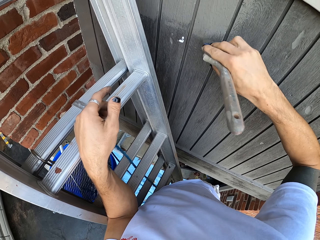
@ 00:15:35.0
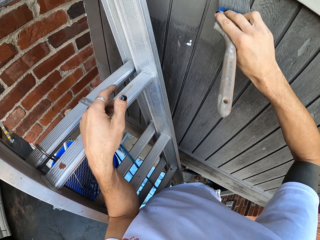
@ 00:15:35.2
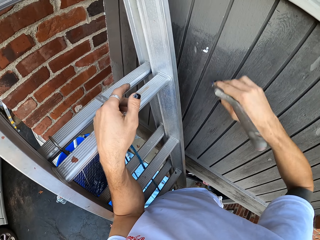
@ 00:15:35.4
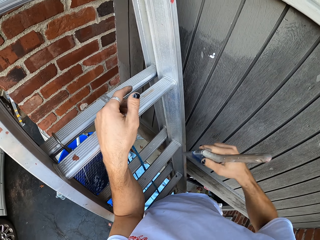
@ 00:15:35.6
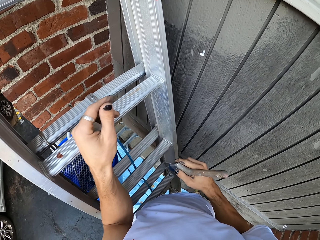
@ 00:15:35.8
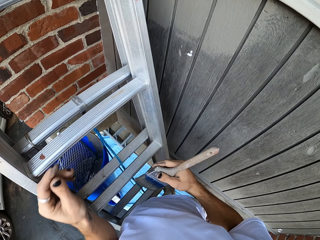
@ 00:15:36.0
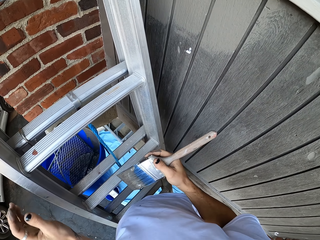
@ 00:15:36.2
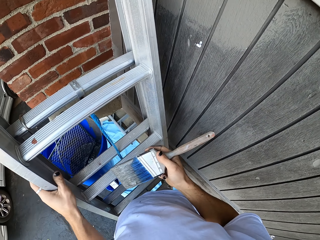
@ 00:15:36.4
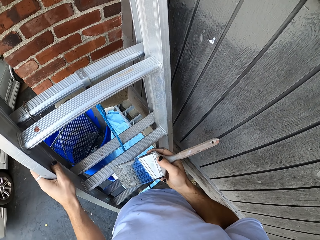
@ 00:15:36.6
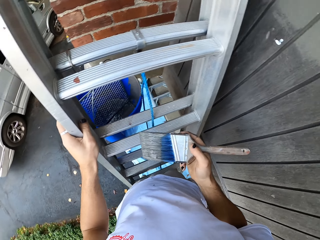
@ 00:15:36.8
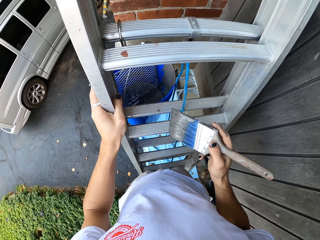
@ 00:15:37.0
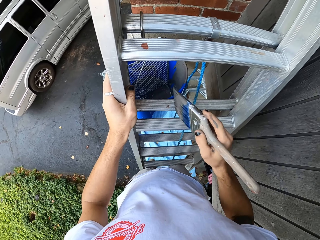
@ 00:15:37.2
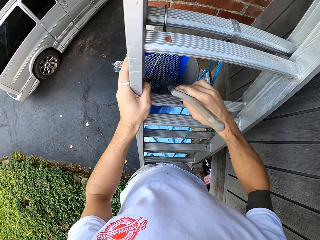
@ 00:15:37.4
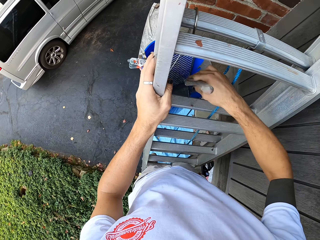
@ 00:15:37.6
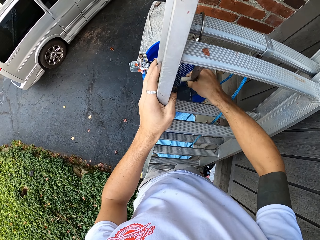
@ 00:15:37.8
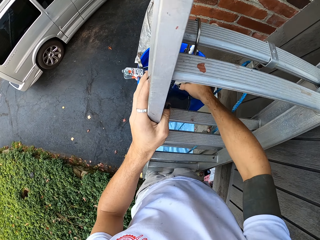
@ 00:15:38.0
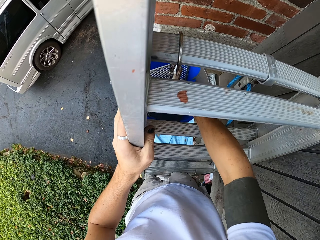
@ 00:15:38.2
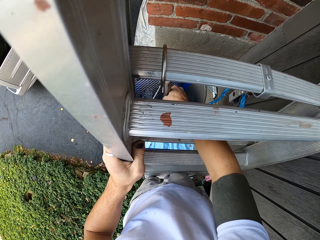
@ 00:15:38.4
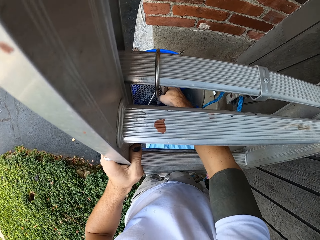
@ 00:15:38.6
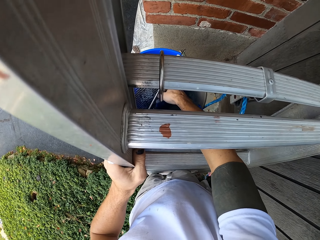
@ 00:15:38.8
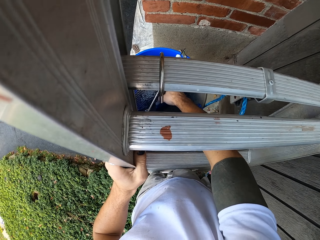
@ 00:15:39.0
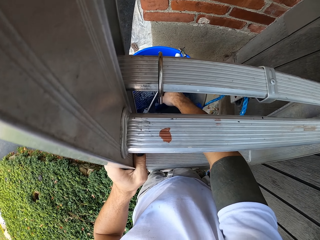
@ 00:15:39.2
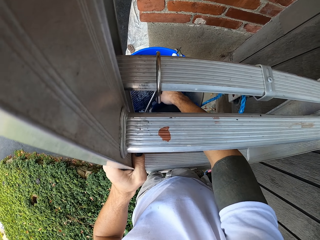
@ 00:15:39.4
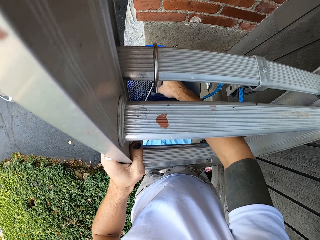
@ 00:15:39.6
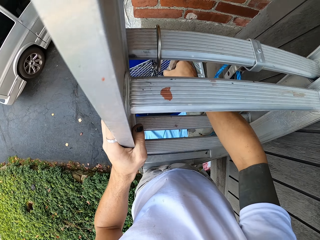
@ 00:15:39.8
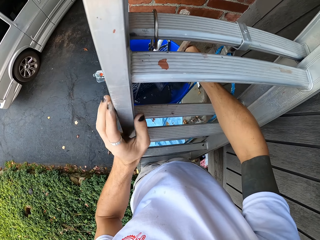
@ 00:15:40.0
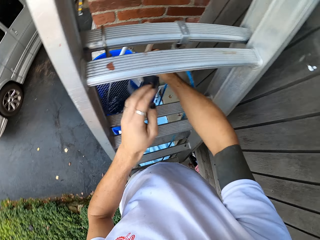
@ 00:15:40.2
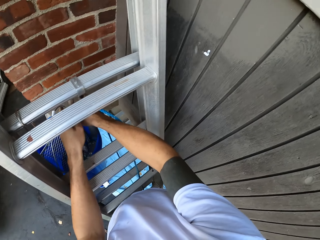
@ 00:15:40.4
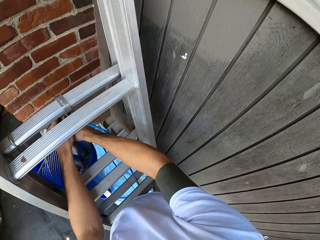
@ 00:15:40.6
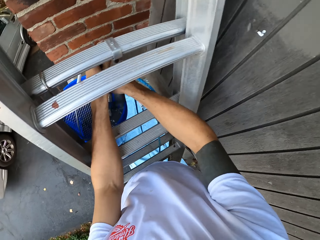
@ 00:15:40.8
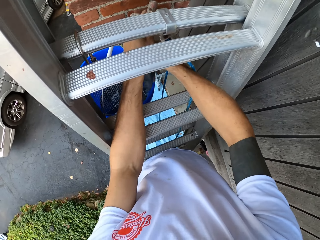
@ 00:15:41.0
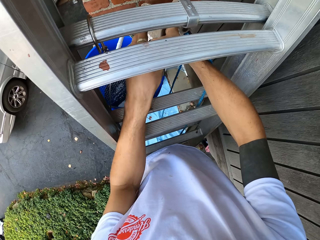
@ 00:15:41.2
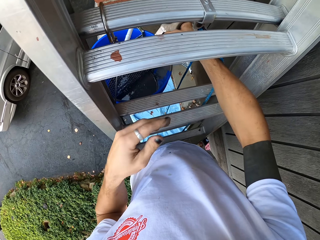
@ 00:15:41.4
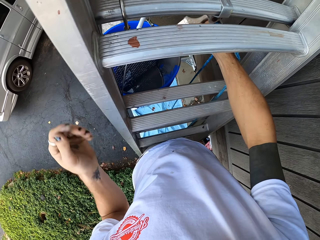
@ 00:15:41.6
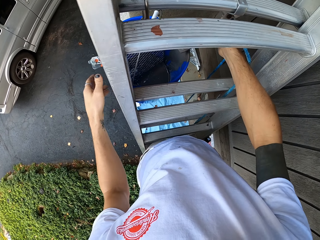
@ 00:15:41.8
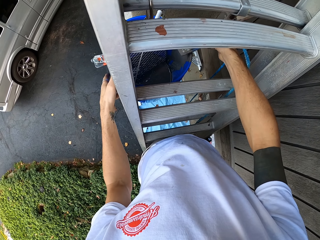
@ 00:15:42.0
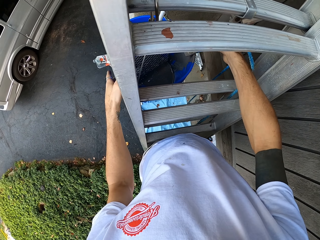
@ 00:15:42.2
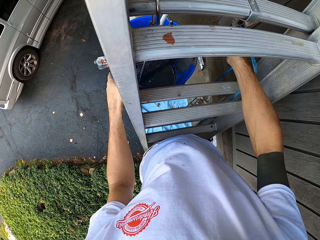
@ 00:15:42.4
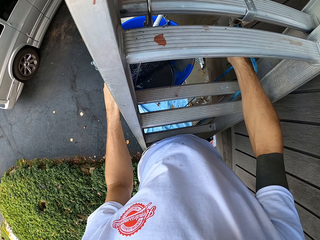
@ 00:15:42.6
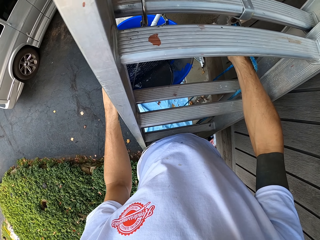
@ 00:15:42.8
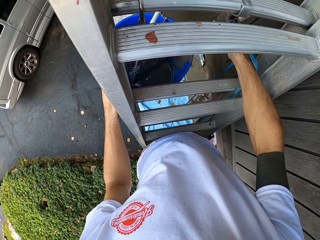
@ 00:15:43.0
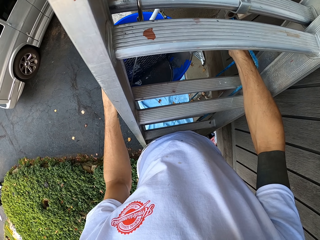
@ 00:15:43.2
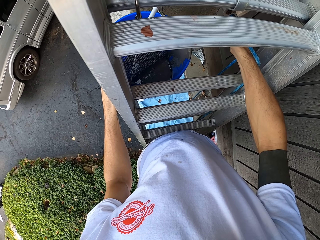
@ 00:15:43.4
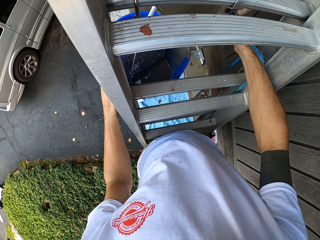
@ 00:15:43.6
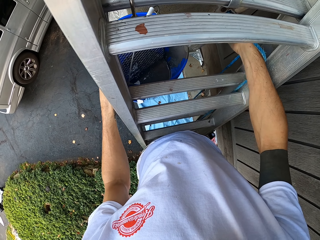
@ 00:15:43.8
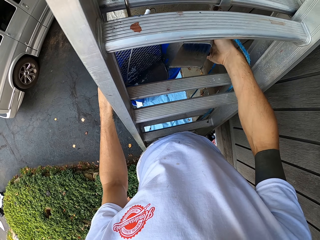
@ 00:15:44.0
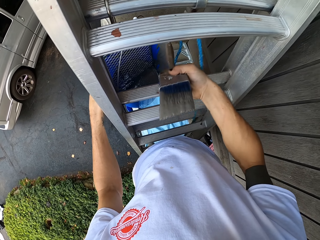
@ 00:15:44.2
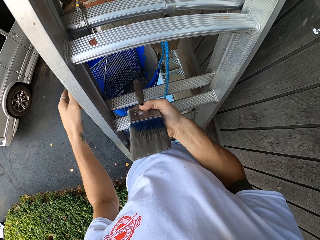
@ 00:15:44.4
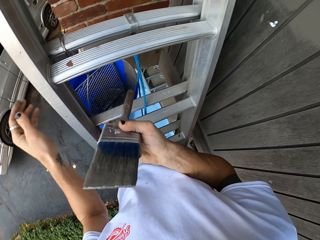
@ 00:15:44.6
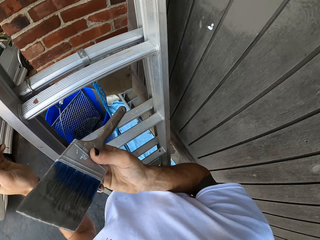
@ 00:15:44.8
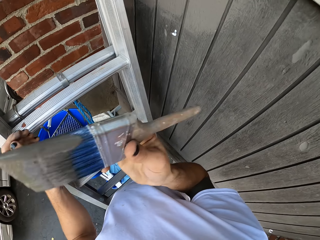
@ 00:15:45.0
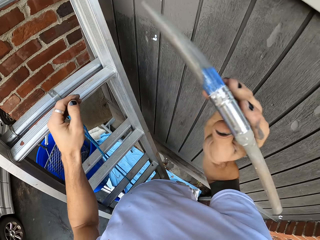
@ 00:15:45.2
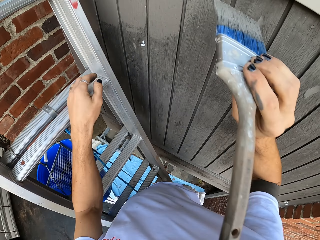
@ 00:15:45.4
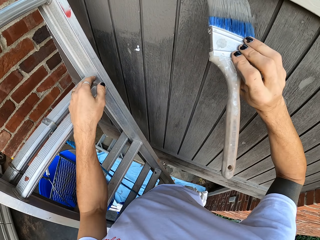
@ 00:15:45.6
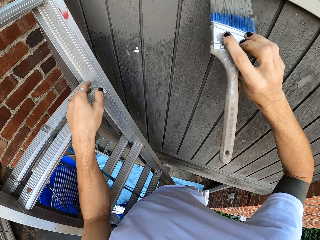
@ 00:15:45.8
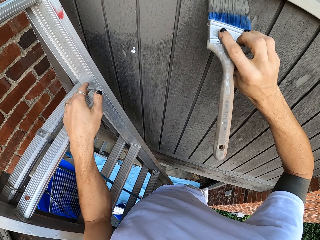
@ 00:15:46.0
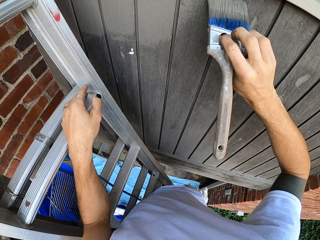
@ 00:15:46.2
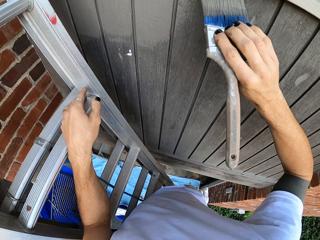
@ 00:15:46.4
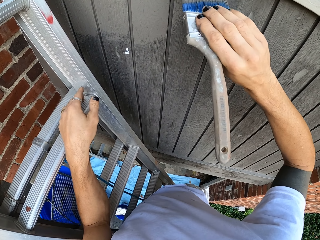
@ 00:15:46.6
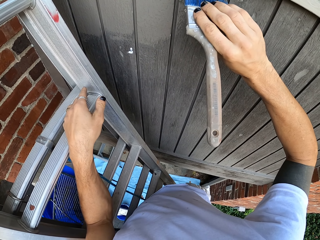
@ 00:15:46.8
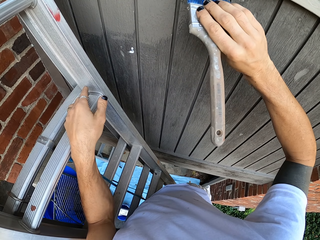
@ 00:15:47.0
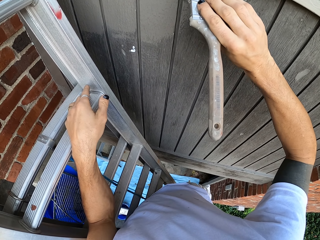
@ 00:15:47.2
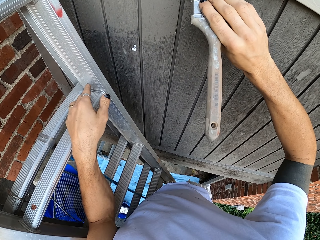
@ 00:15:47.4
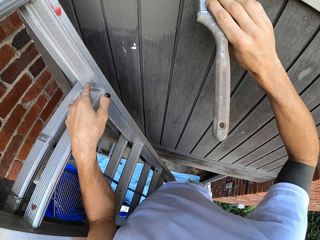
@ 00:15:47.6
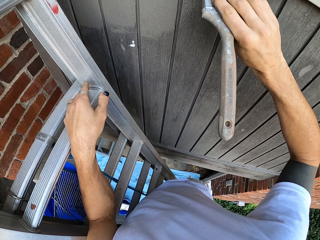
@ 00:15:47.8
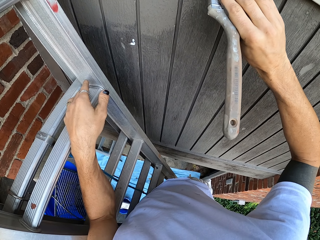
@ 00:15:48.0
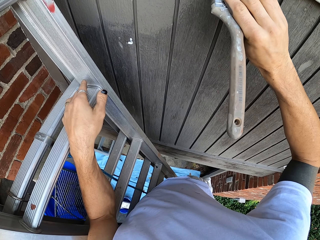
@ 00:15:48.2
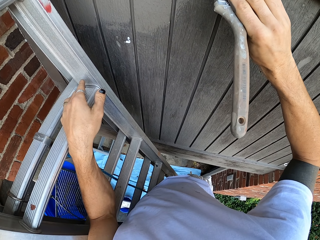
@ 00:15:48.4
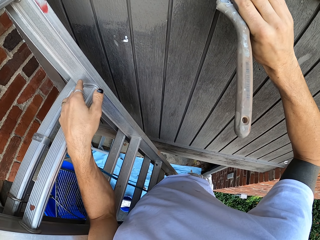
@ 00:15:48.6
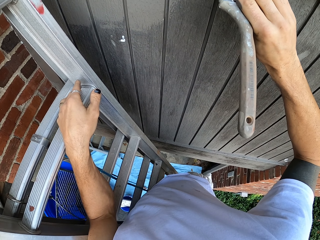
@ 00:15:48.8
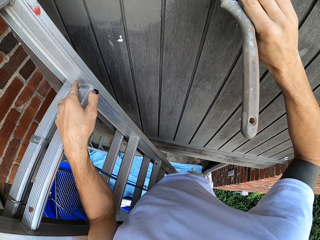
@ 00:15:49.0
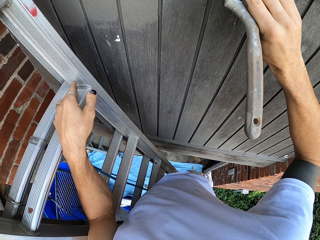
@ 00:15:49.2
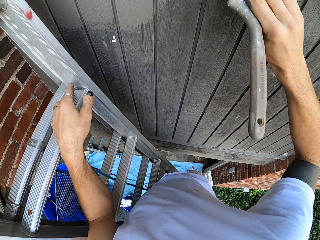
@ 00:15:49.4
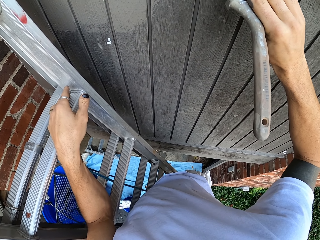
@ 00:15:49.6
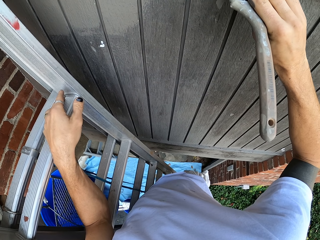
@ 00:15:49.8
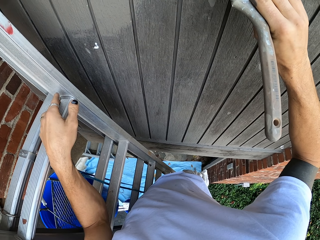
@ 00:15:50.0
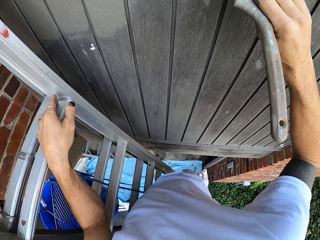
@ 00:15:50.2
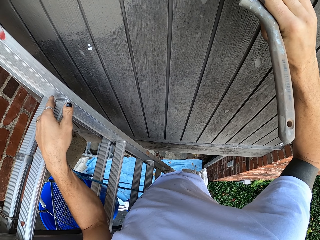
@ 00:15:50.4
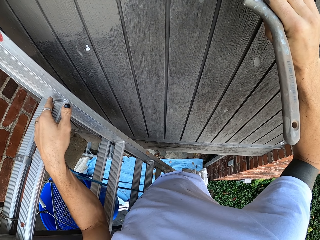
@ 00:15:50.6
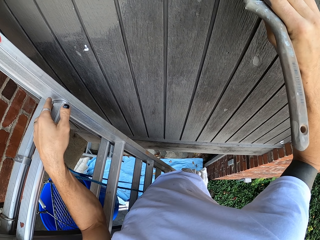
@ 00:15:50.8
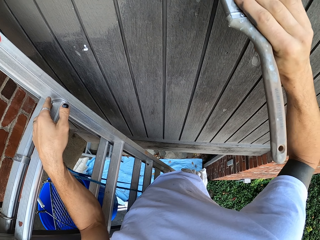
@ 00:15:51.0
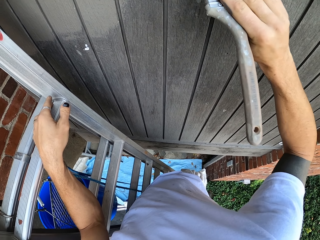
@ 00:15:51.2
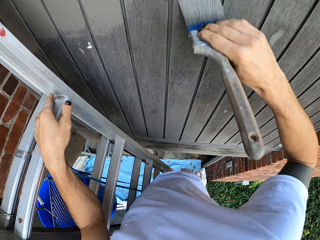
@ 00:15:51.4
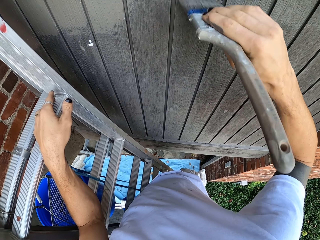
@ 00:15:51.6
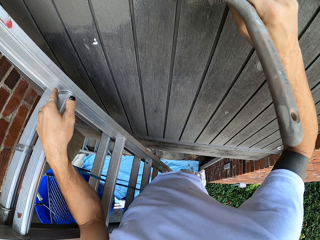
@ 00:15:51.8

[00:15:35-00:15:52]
The camera wearer looks around. They dip a paintbrush in paint in the bucket. They hold the paintbrush with both hands. They hold the bucket and wipe excess paint on the bucket. They turn around. They paint a wooden wall with the paintbrush.

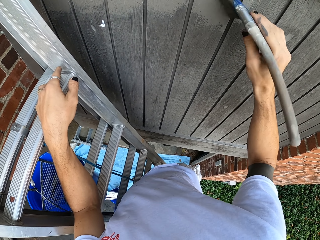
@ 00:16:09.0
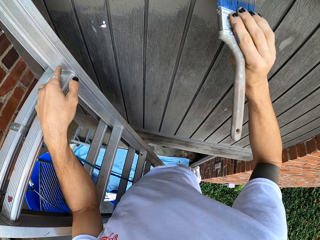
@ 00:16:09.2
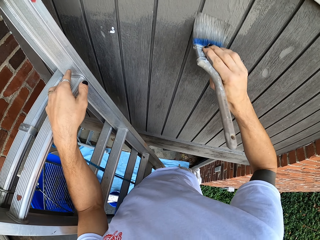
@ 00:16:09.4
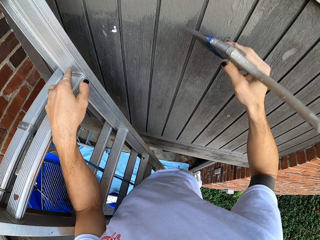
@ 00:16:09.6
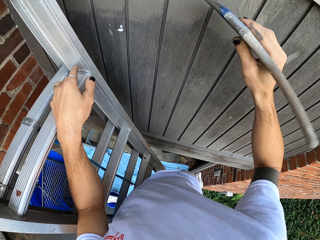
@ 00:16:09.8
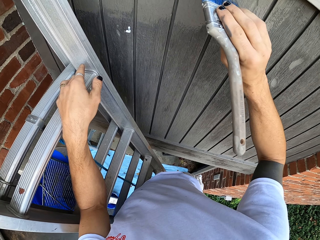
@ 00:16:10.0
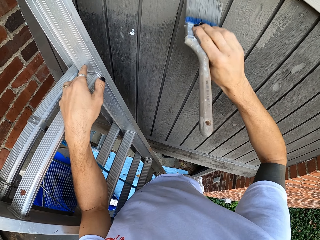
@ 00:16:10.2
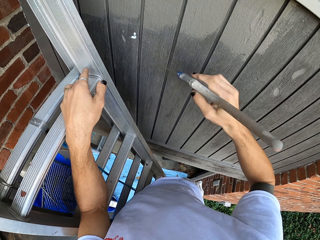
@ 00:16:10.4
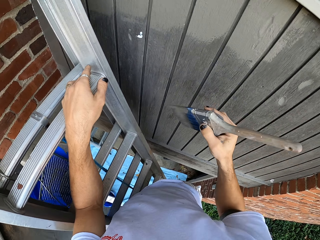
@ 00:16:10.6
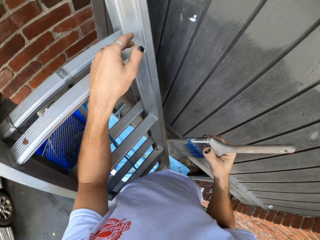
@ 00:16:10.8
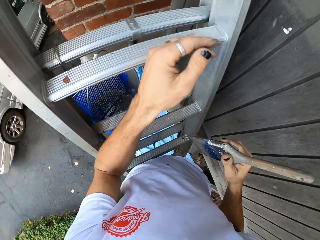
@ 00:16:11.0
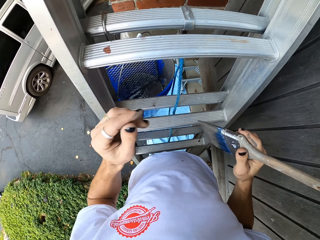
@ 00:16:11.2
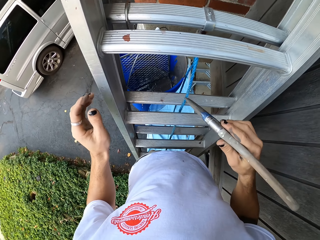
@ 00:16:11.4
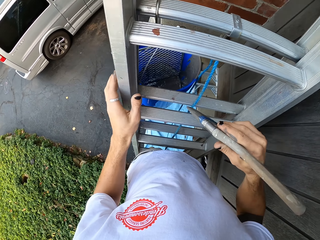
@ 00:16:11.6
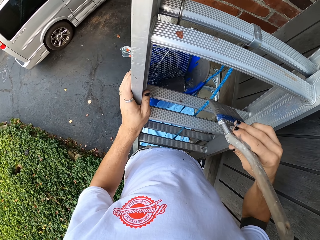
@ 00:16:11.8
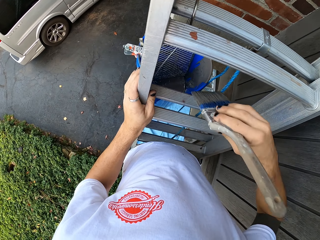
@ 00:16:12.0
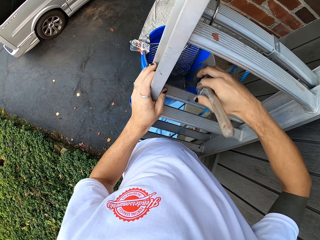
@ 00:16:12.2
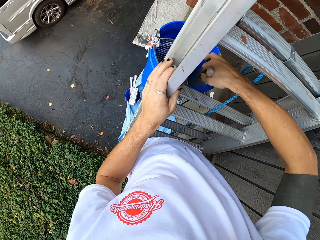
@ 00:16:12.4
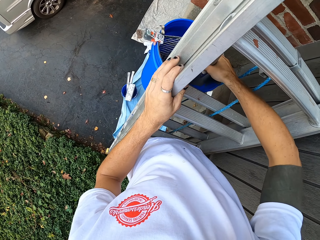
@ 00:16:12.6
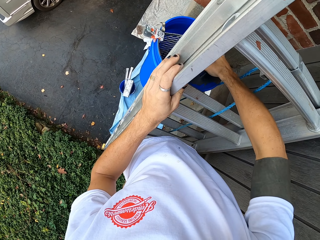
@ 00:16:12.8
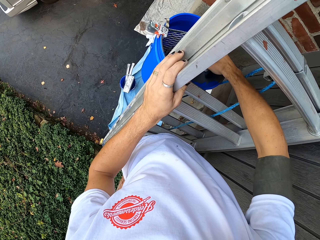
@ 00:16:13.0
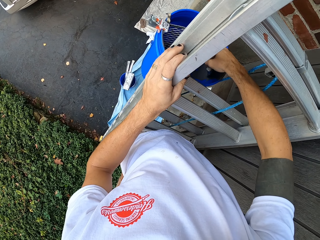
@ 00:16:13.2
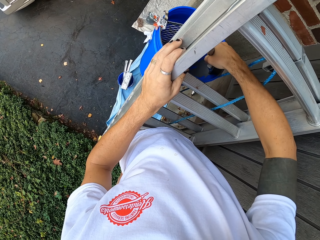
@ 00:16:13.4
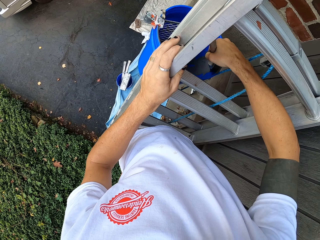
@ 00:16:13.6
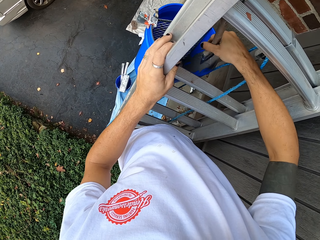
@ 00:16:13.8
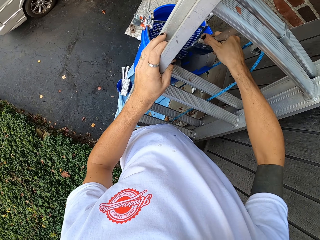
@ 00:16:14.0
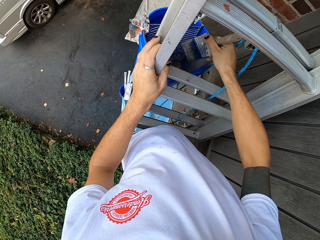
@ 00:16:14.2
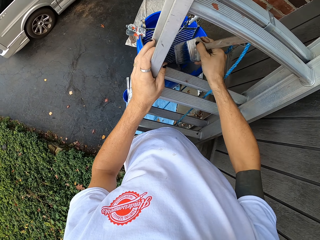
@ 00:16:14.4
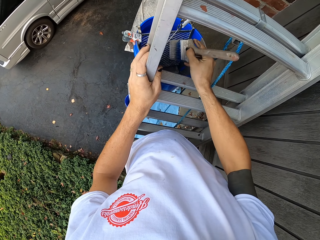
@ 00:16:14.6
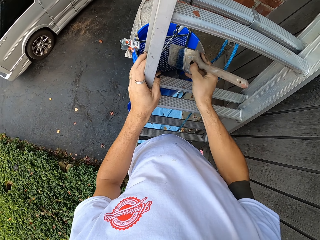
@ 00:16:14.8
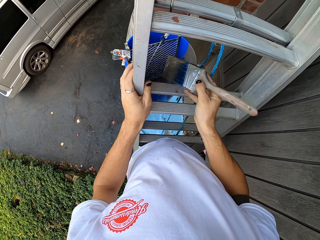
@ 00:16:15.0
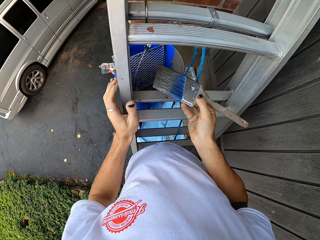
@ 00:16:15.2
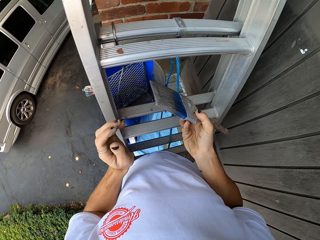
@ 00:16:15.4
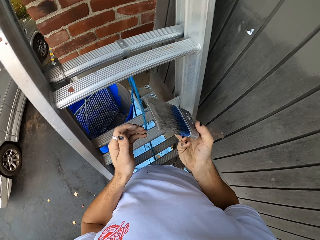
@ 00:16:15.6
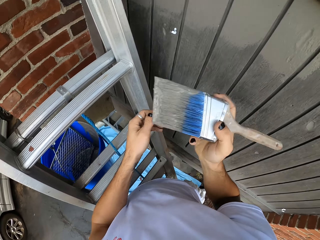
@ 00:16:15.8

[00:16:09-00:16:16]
The camera wearer turns around. They dip a paintbrush in paint in the bucket. They turn around.
